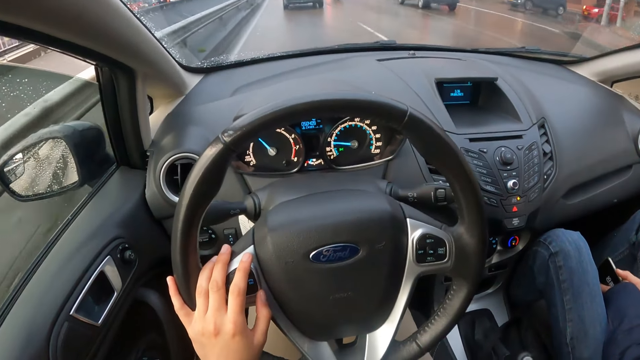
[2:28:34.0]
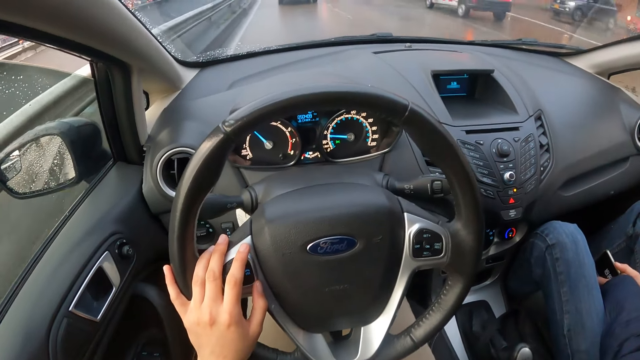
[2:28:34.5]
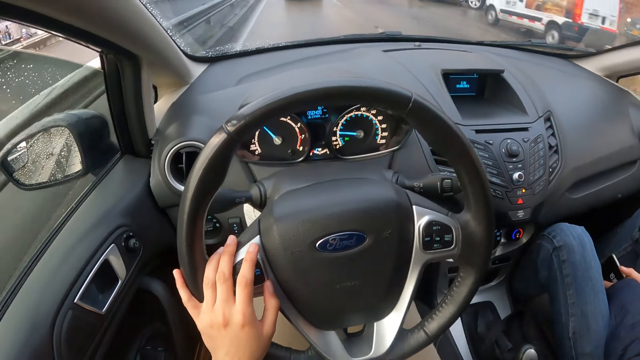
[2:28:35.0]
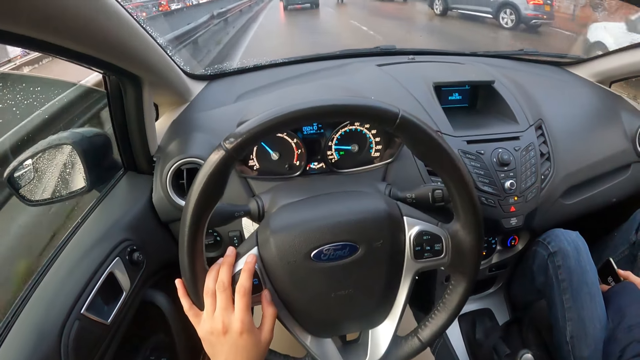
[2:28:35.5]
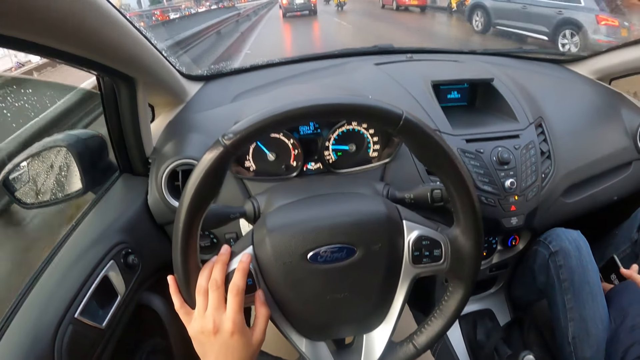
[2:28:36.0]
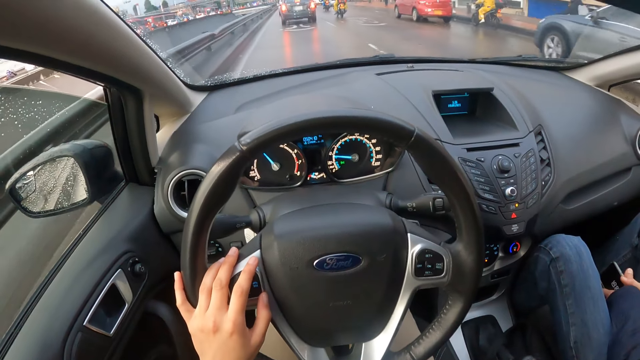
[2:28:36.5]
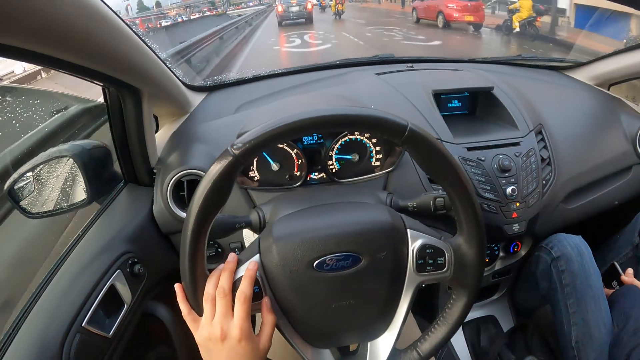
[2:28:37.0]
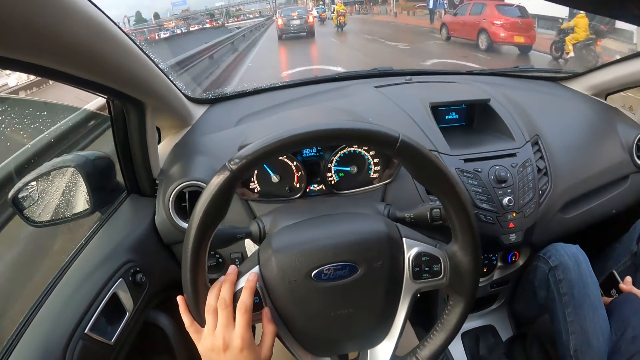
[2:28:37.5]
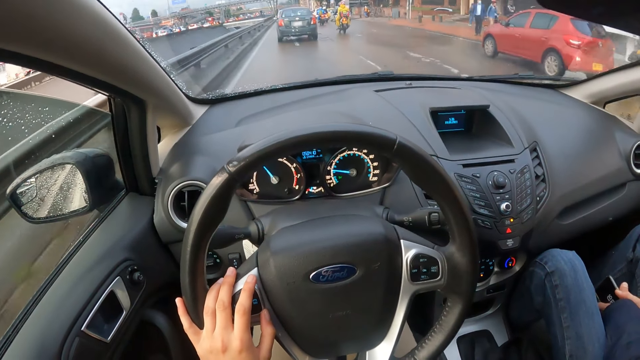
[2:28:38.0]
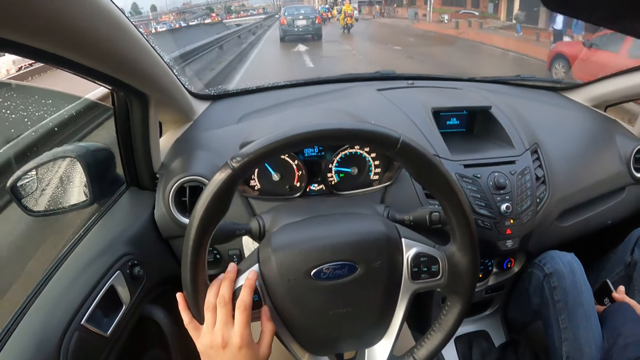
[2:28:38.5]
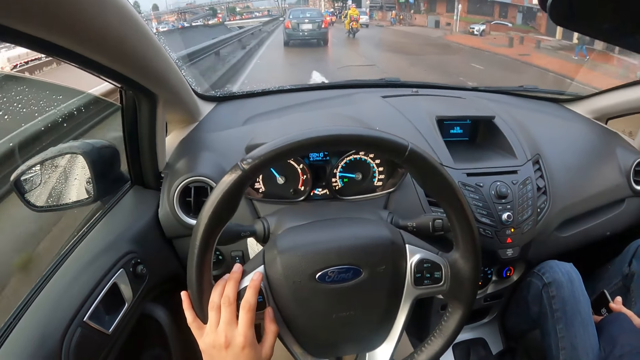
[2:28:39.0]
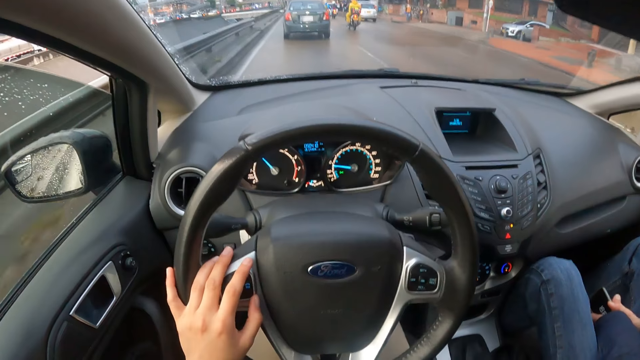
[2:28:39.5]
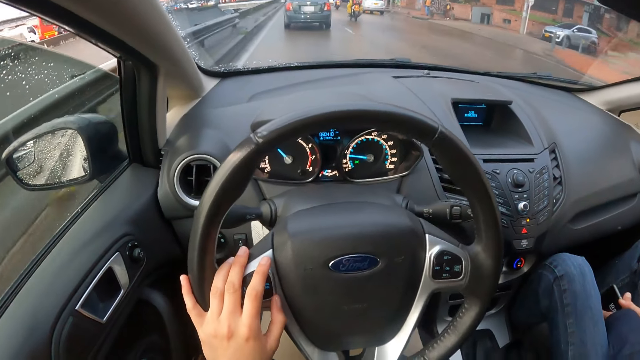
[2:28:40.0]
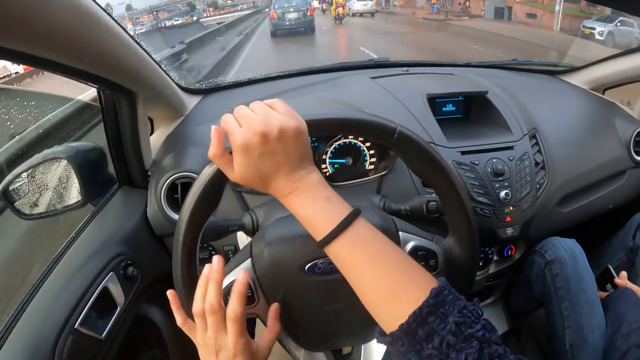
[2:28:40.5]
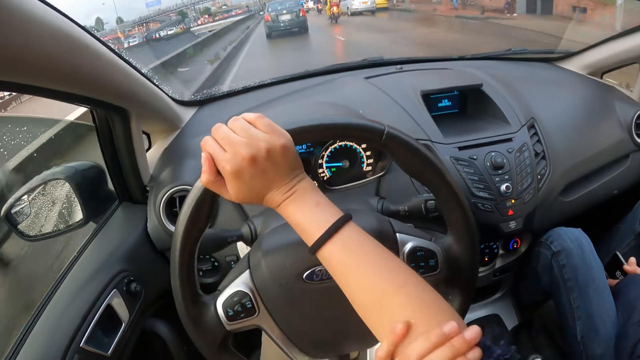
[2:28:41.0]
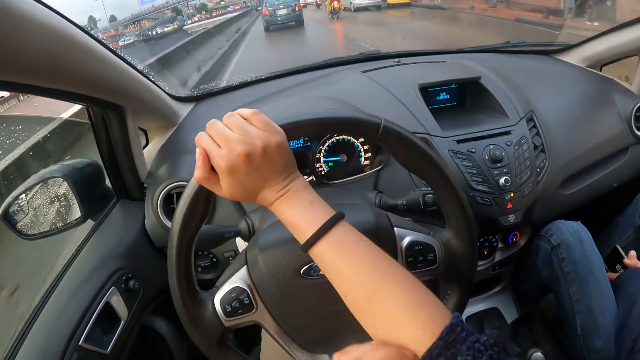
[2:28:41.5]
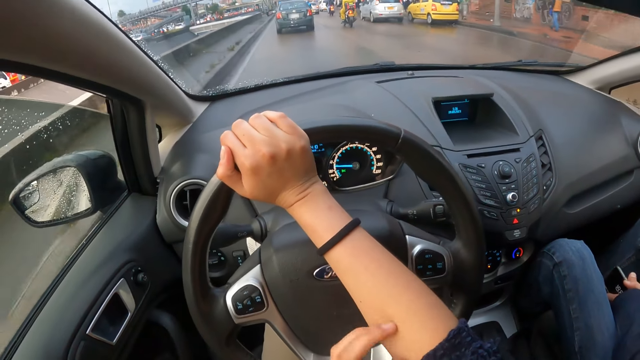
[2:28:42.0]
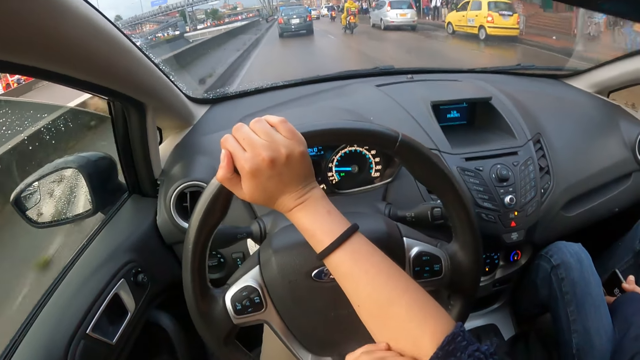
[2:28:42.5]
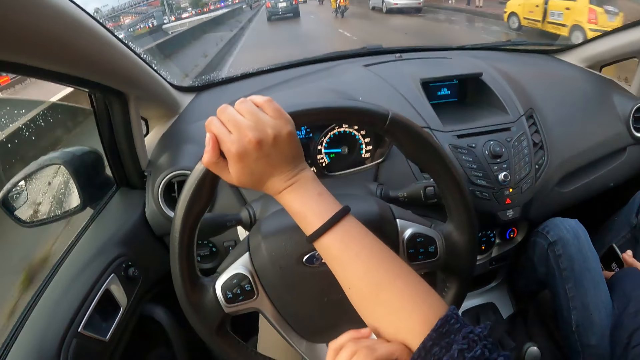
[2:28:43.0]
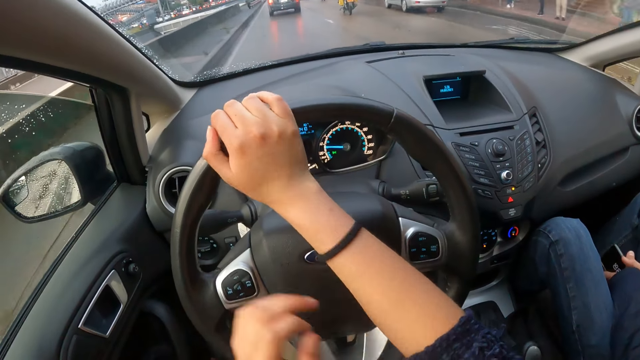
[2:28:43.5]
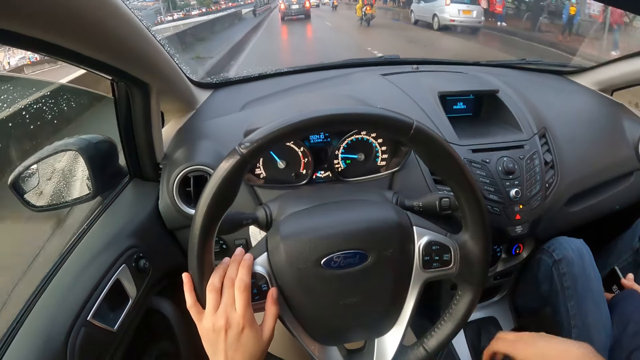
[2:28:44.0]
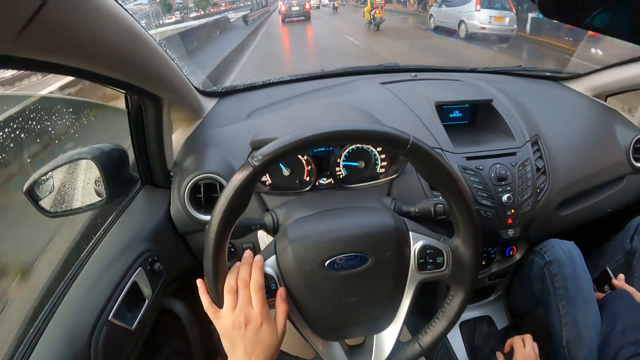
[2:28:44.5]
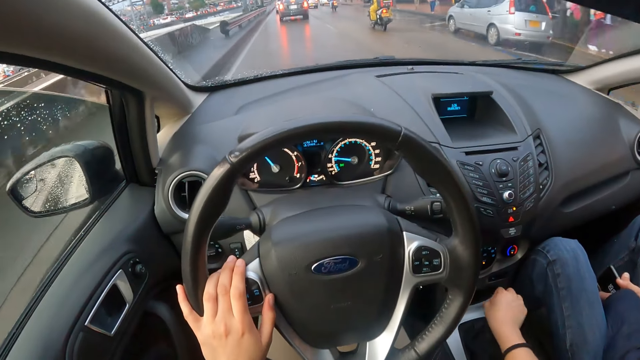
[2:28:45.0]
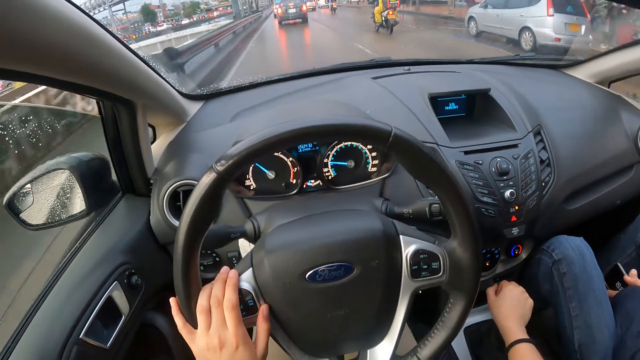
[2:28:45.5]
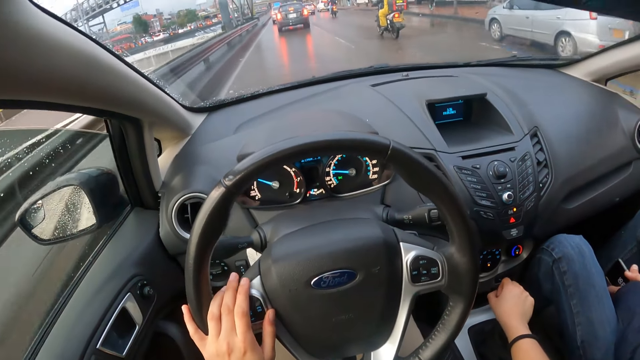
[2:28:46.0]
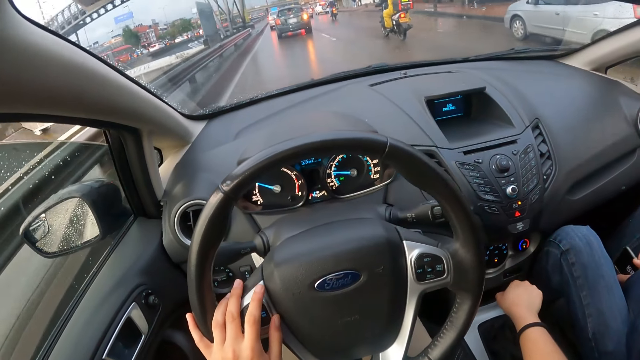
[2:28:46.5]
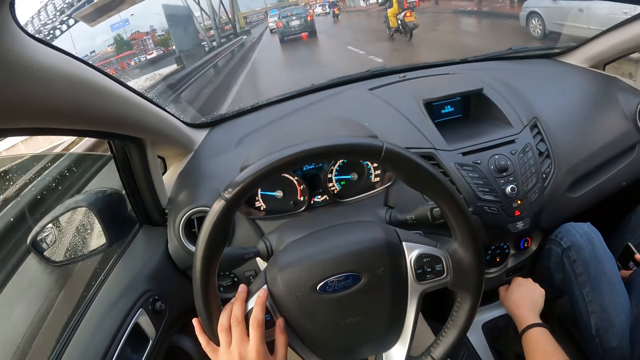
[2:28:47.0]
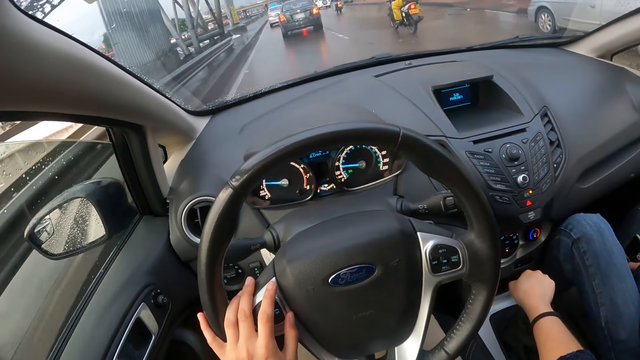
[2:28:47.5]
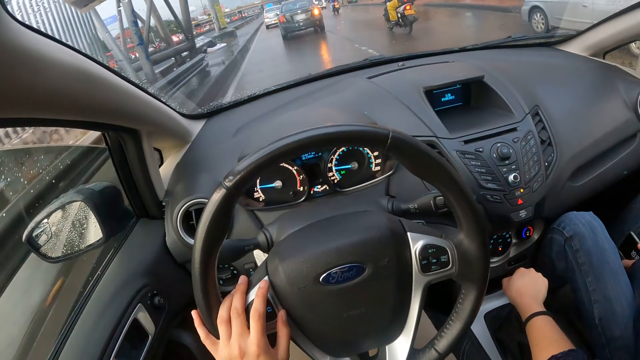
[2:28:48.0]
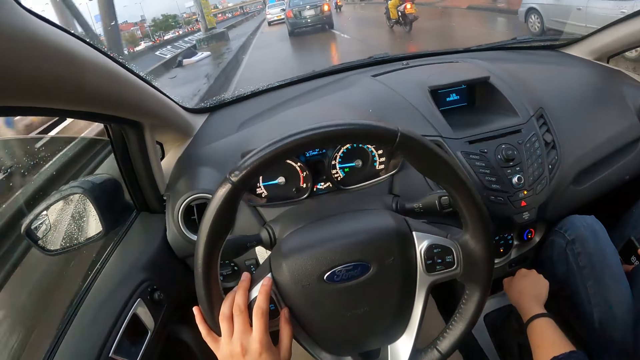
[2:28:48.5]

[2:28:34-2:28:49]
The camera wearer drives past a grey car. They drive past the red car. They drive the car with his right hand on the steering wheel. They adjust her right sleeve with her left hand. They scratch her right arm with her left hand. They drive the car with his left hand on the steering wheel. They adjust the gearshift with his right hand. They hold the gear stick with her right hand.

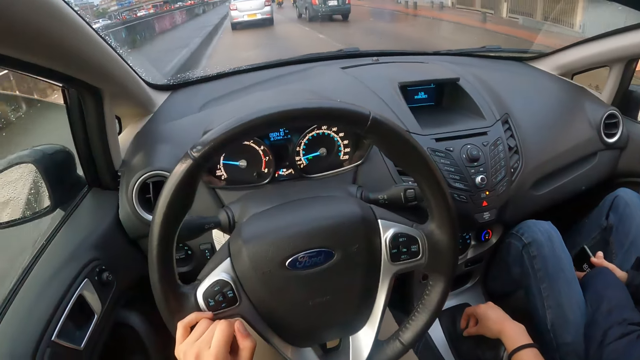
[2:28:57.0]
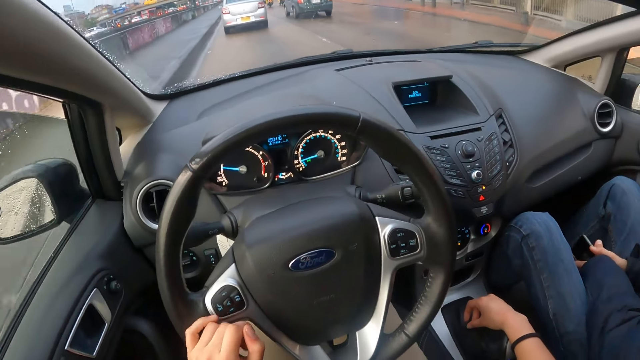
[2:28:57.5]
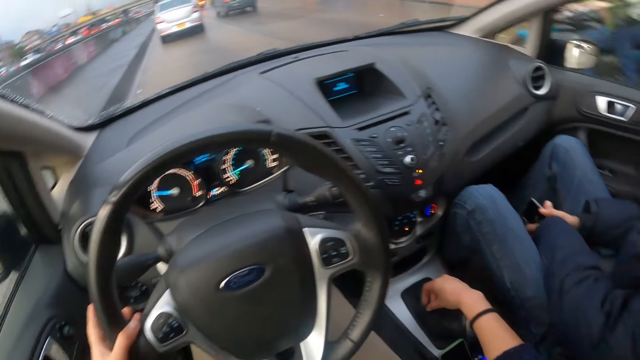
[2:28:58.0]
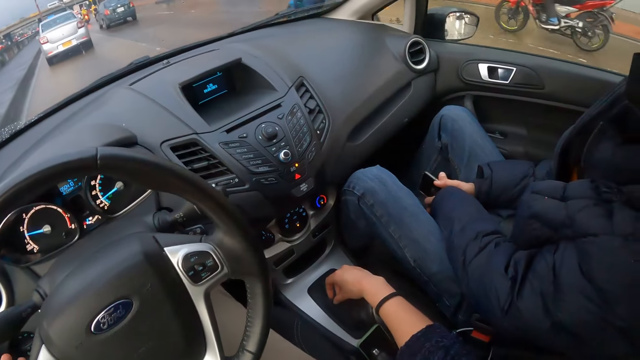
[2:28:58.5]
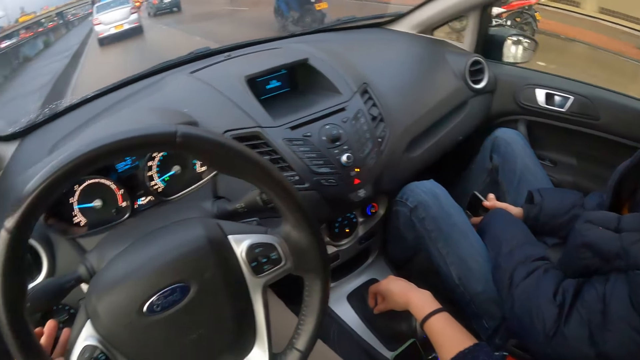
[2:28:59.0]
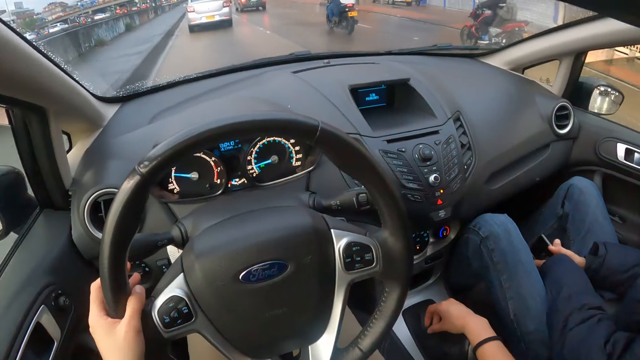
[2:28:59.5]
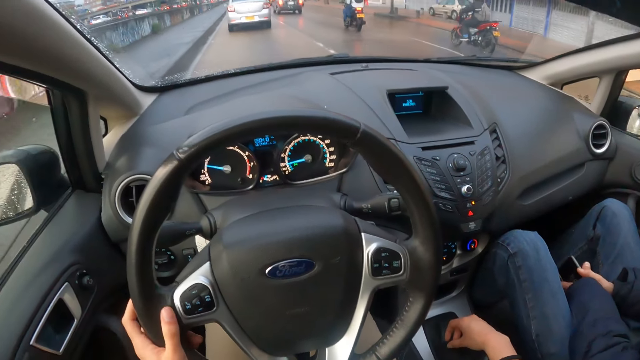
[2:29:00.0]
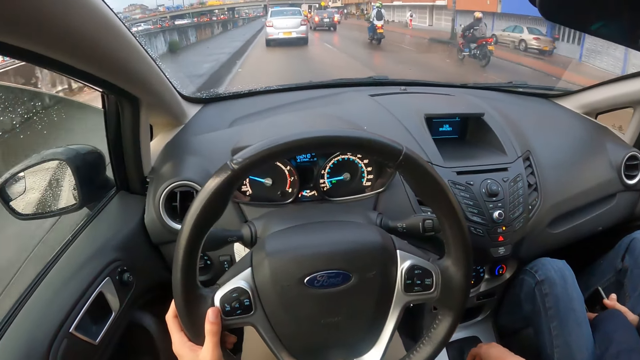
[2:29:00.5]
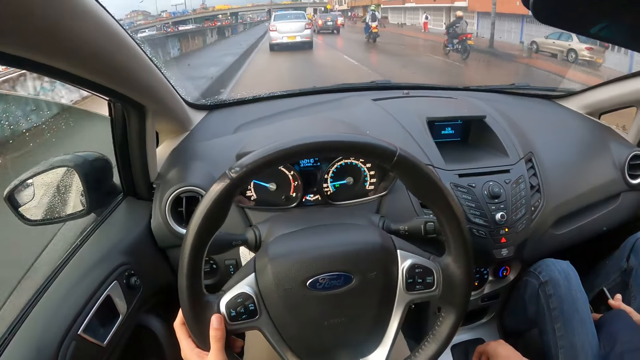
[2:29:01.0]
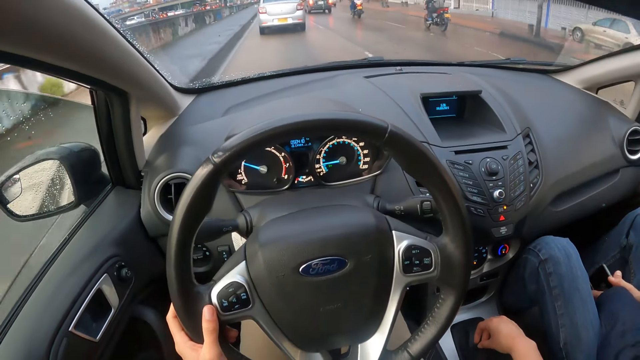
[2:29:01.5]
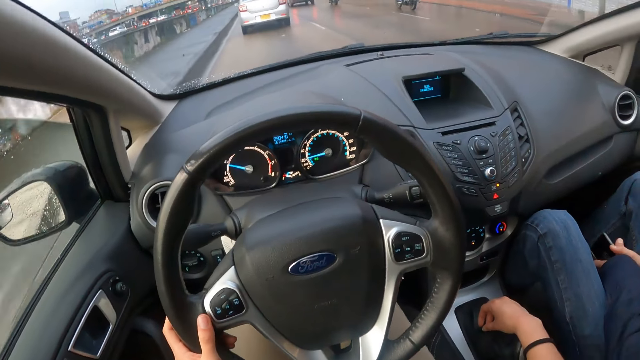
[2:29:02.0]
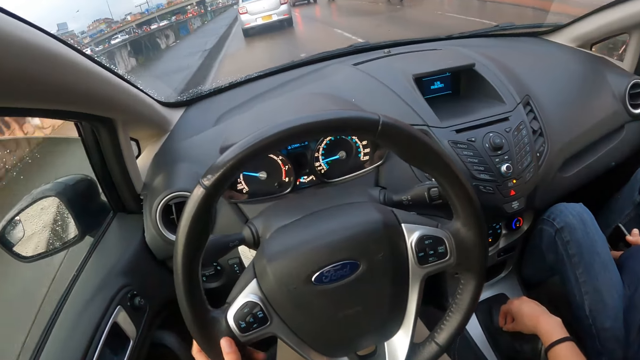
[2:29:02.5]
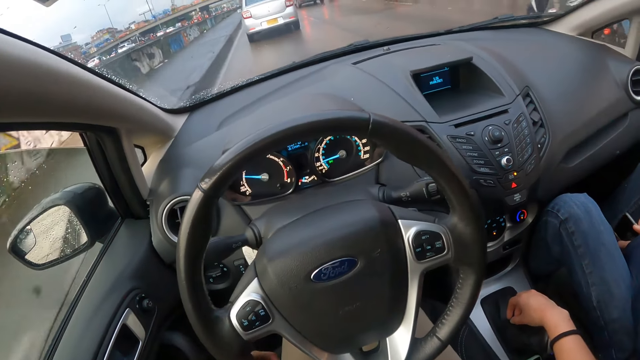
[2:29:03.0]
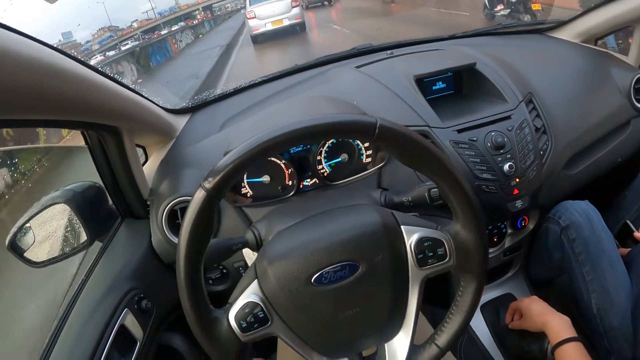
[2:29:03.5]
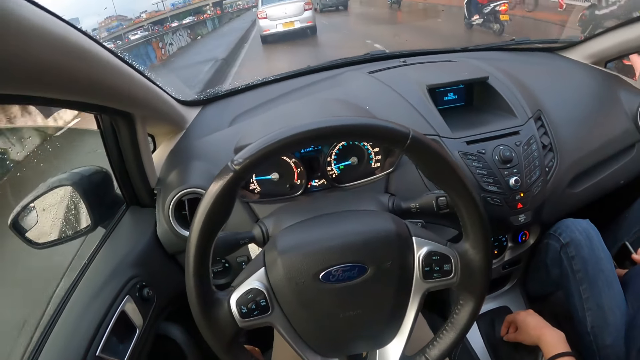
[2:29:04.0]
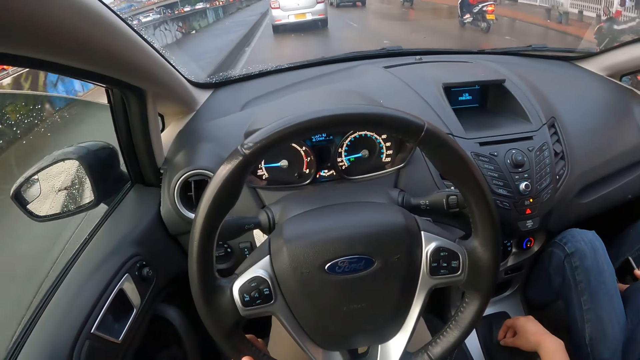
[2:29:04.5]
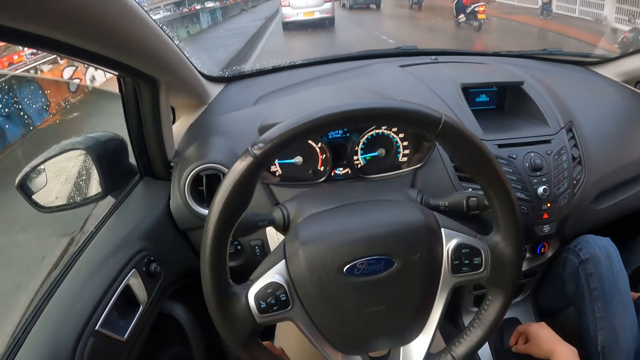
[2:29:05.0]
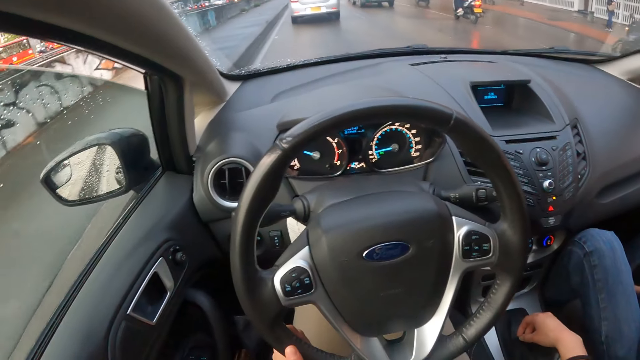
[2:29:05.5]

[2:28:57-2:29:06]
Some motorcycles ride past the camera wearer.
